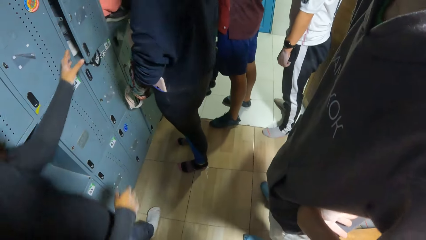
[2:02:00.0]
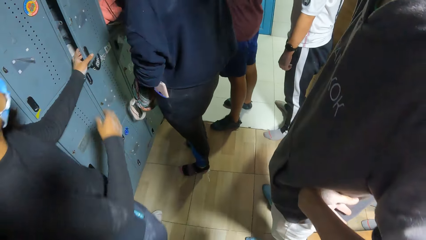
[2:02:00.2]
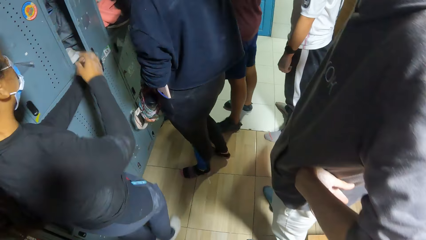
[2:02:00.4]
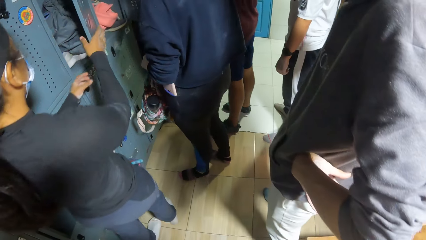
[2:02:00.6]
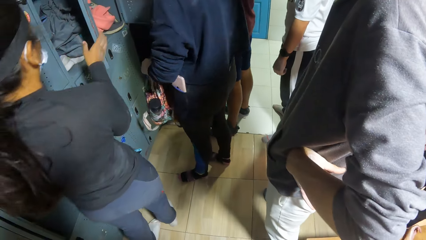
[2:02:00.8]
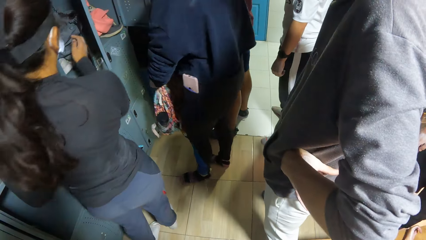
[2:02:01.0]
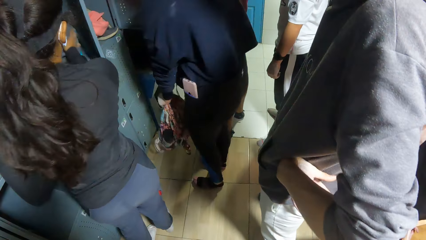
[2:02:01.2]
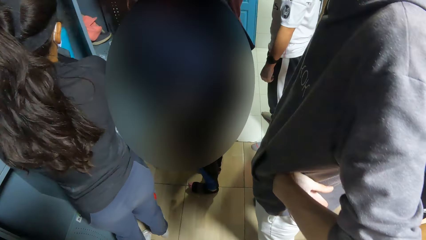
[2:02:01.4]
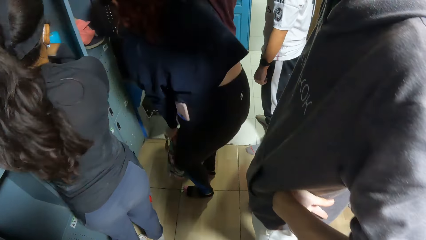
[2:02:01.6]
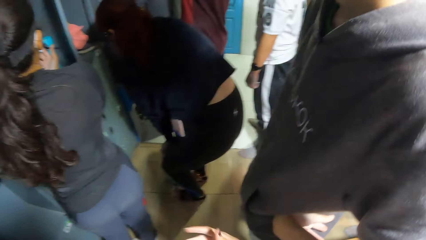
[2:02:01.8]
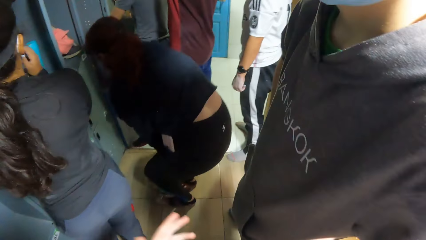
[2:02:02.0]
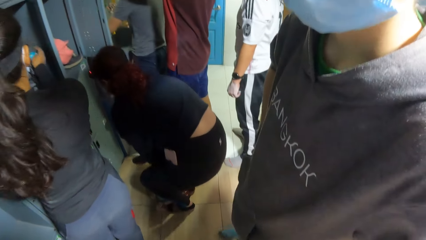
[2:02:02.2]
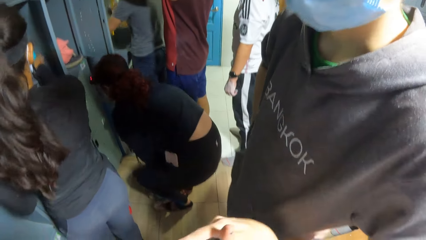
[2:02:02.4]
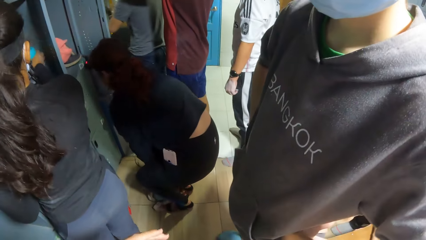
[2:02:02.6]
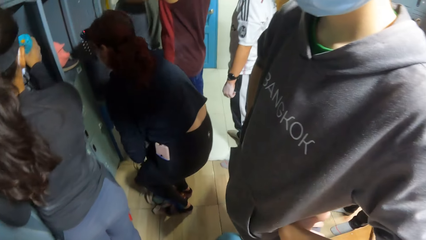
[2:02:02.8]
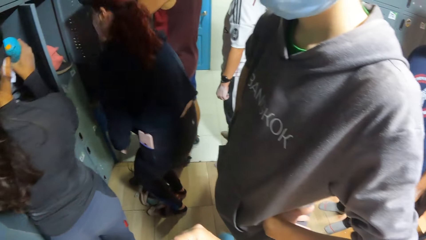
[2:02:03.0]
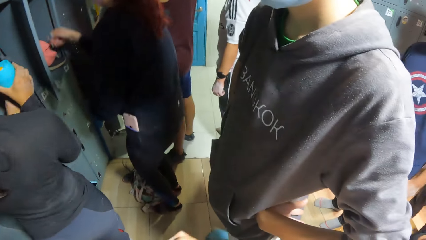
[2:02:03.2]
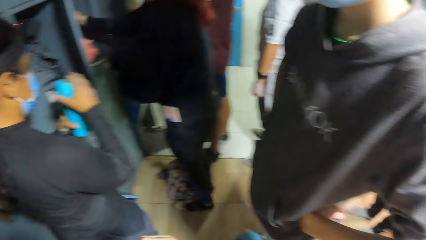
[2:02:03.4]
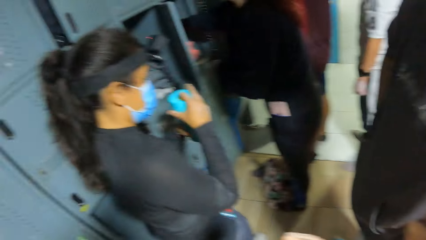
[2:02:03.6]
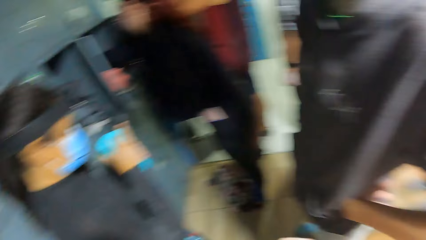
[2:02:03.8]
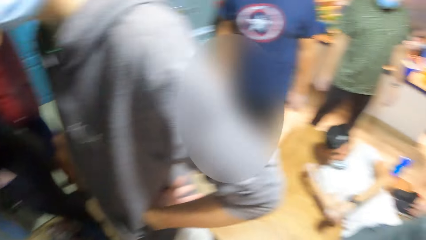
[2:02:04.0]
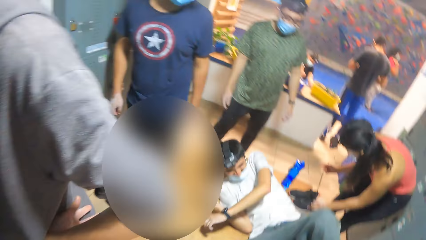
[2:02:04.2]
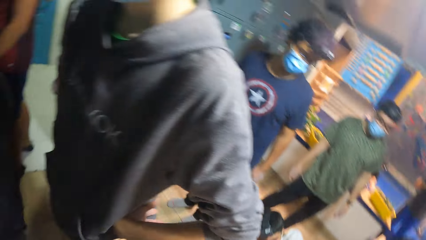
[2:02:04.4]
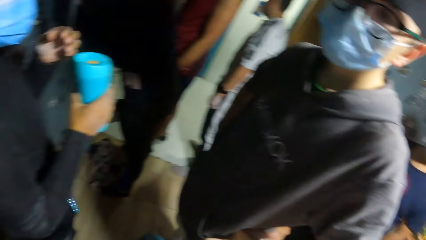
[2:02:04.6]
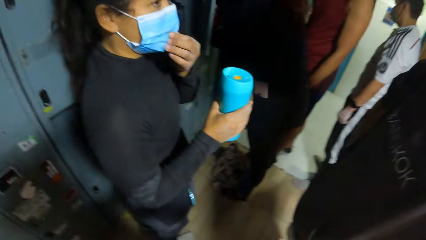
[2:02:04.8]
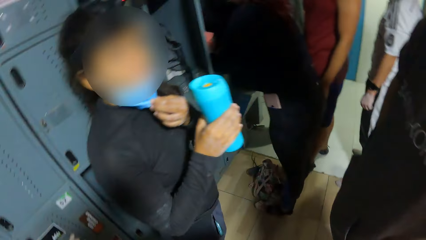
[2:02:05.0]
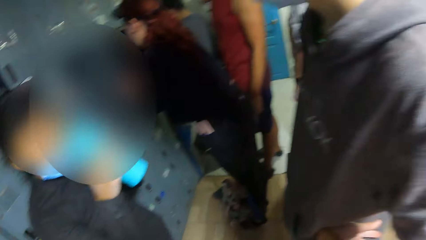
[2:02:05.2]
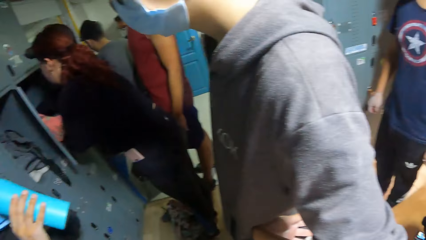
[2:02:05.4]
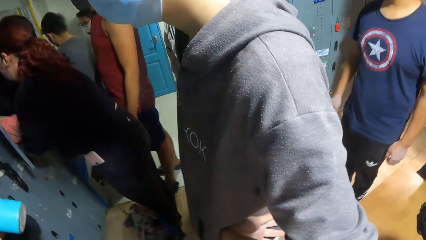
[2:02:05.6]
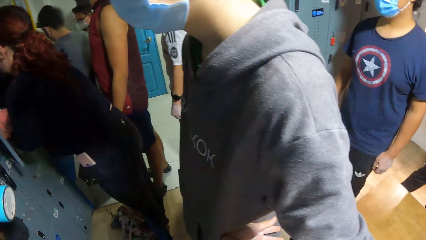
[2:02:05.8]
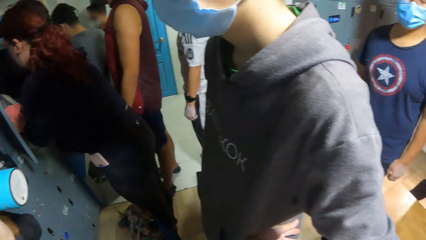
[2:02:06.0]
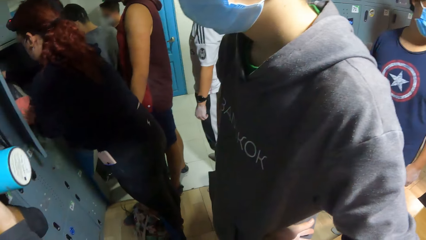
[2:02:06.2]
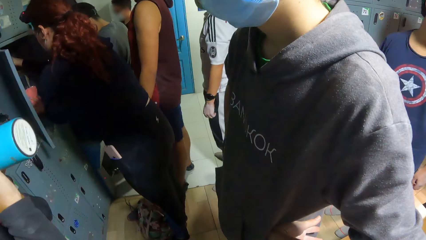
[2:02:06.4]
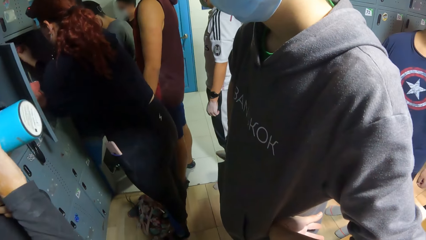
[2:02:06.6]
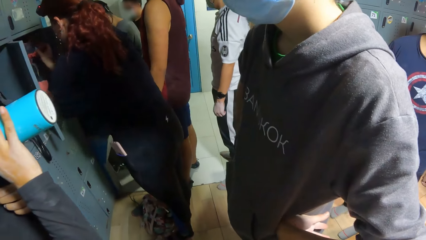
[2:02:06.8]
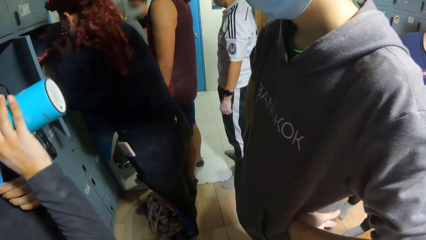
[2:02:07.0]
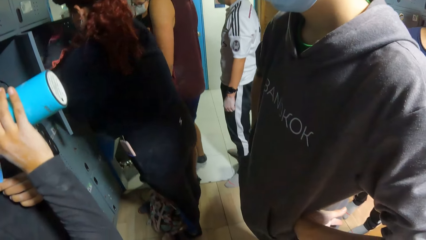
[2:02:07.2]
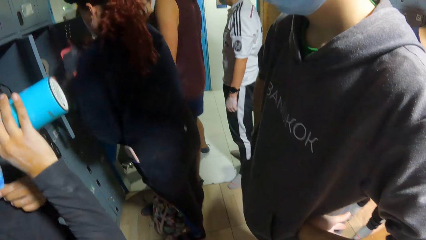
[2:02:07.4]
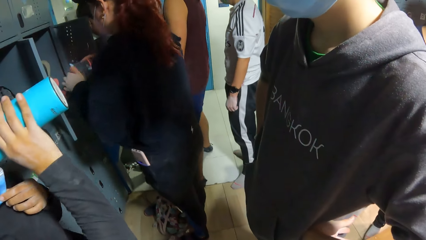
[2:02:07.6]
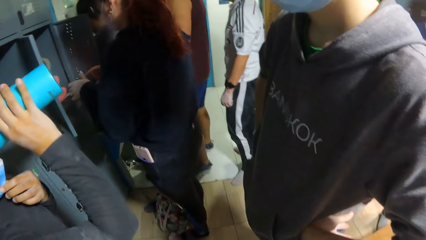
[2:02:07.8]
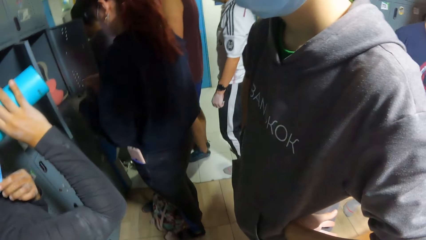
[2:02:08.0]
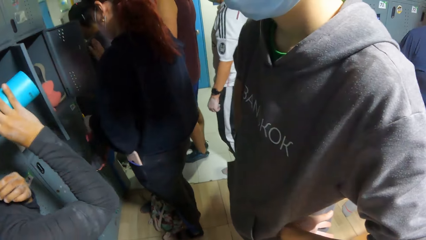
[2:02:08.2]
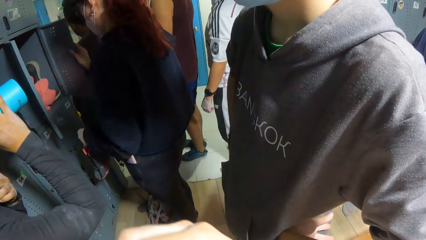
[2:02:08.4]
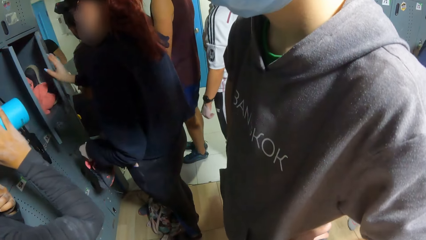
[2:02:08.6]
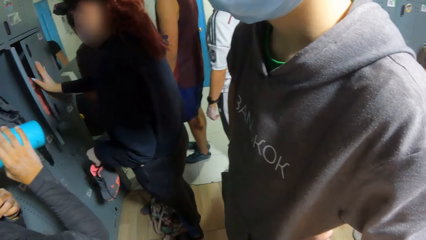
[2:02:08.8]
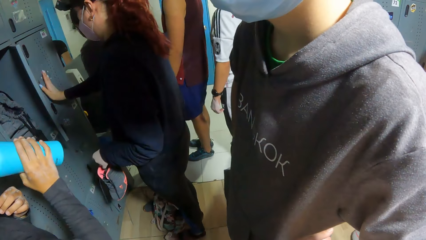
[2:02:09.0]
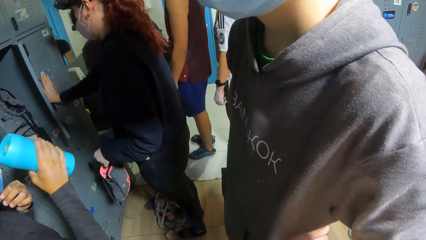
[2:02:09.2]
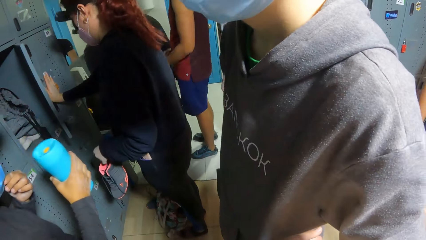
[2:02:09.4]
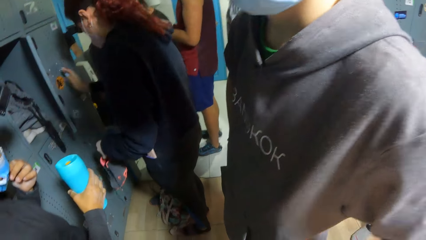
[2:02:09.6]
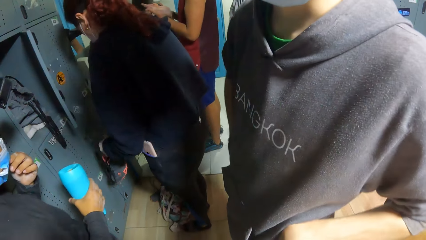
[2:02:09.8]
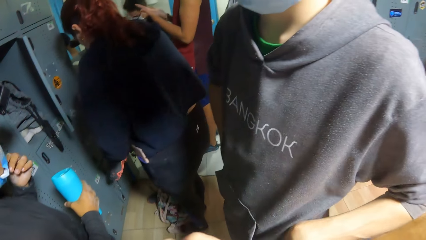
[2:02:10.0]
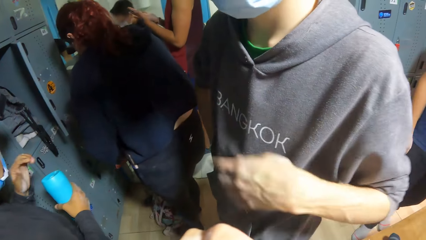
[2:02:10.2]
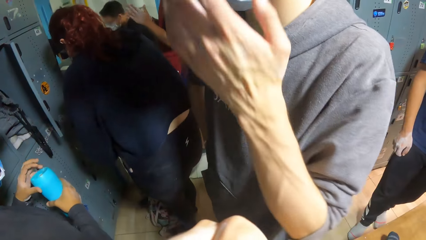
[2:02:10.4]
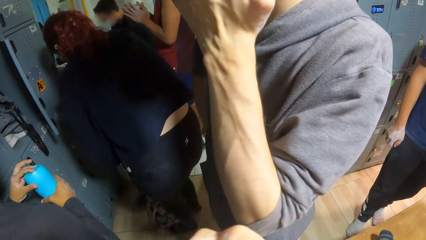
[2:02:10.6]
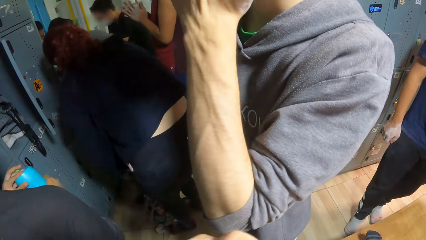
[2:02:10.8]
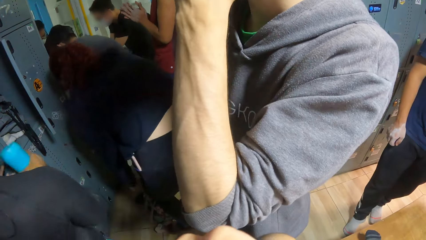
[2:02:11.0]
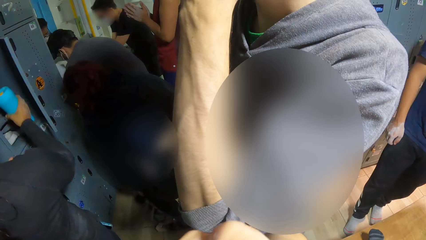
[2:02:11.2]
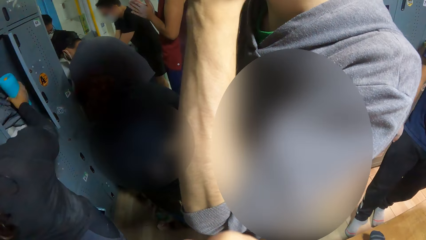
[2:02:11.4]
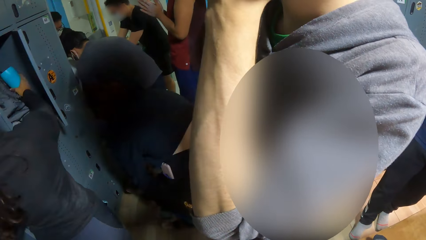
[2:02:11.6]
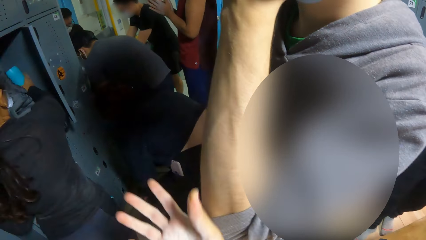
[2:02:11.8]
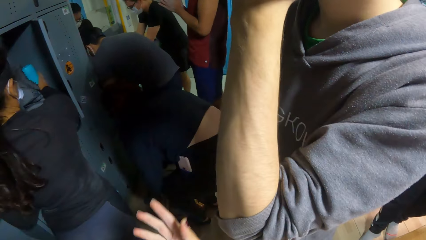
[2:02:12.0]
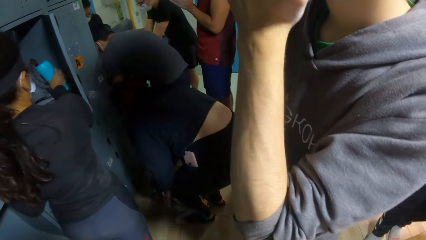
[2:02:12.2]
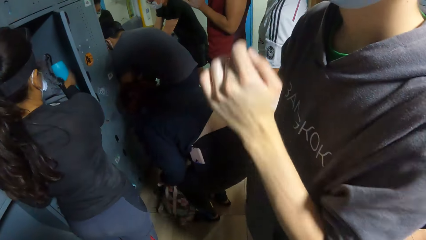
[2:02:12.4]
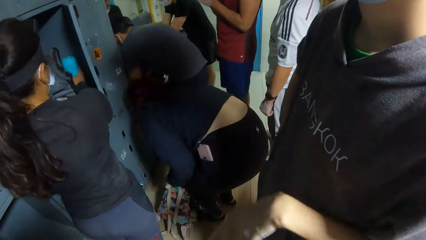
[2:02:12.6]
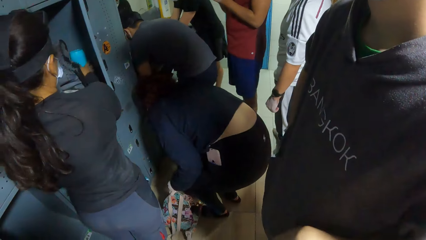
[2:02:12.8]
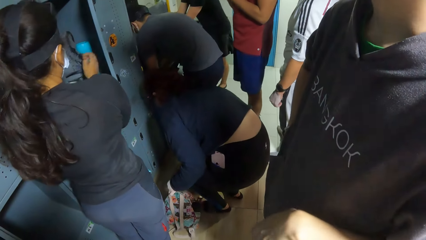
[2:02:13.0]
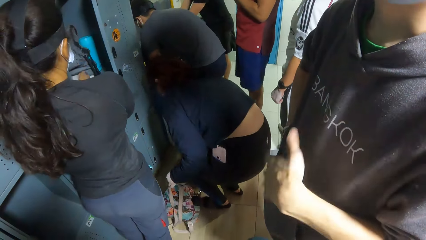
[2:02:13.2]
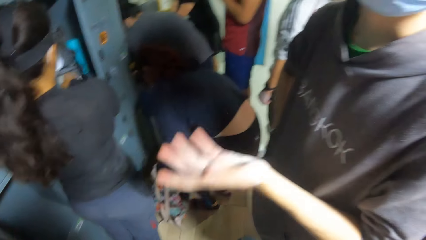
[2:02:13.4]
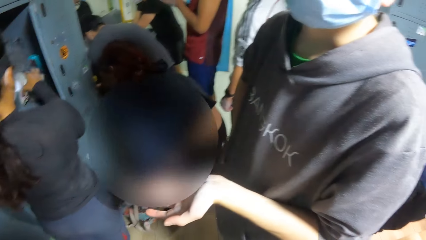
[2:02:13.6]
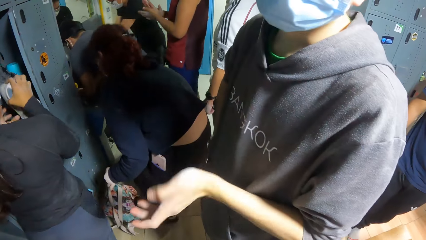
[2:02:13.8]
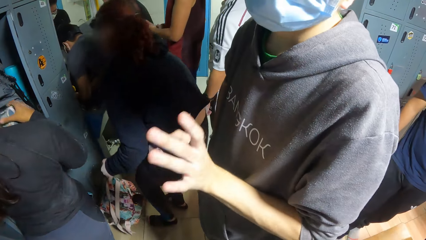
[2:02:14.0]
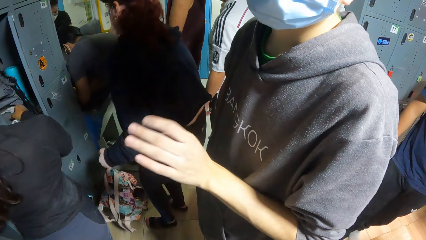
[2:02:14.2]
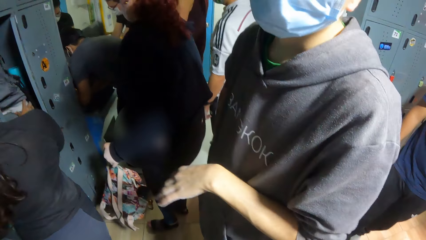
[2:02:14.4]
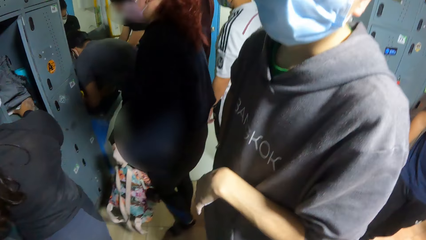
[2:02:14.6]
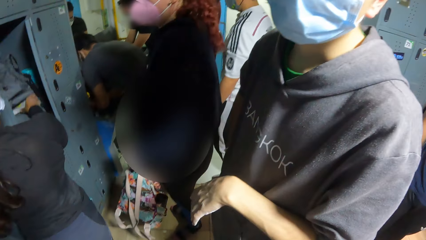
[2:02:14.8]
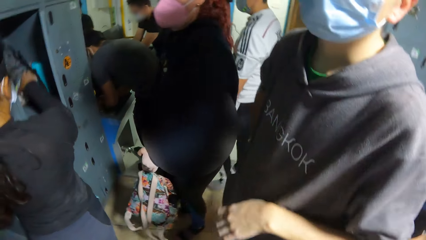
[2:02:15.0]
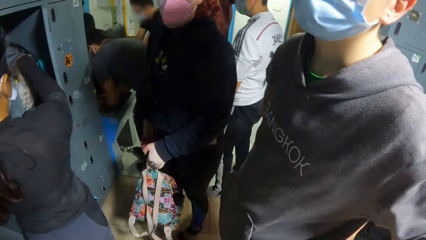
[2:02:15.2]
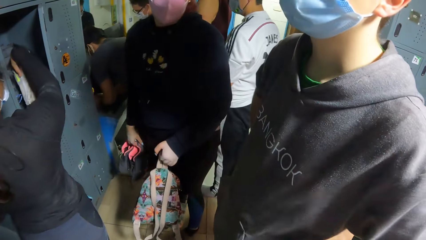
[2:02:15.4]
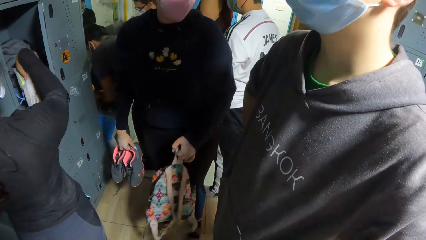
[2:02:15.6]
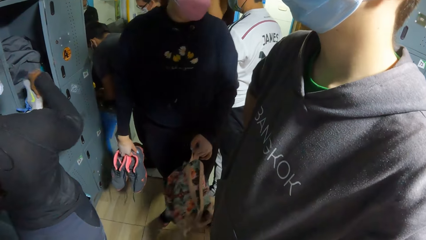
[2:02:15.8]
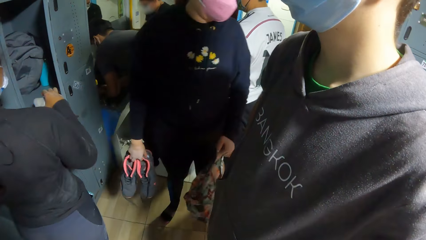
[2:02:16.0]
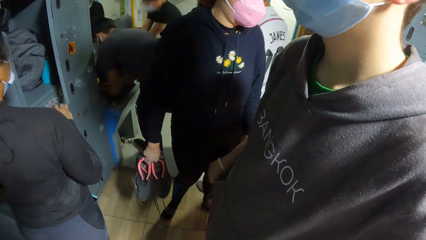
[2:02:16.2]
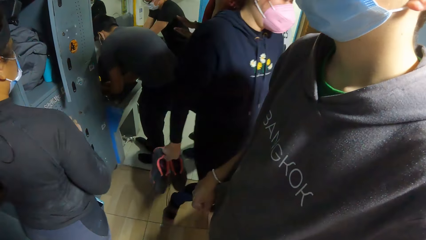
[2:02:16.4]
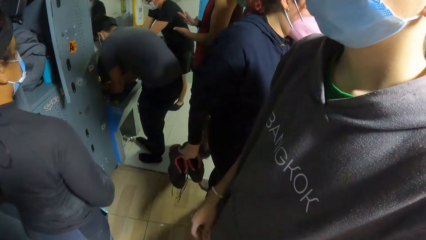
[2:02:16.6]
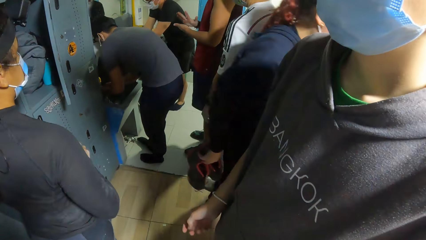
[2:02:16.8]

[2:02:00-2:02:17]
A woman picks up a shoe from the locker with her right hand. Another woman opens a locker with her left hand. The other woman holds the door of the locker with her right hand. The other woman dips her right hand into the locker. The first woman drops a bag in her left hand on the floor. The other woman brings a bottle from the locker with her right hand. The first woman drops the shoe in her right hand on the floor. The other woman holds the bottle with both hands. The first woman puts her right hand into the locker. The other woman adjusts a mask on her face with her left hand. The other woman drinks from the bottle in her right hand. The first woman brings out a shoe from the locker with her right hand. The first woman passes the shoe in her right hand to her left hand. The first woman closes the locker with her right hand. A man claps his hands together. Another man scratches his head with his left hand. The other woman drops the bottle in her right hand in the locker. The first woman picks up the bag from the floor with her left hand. A third man washes his hands in a sink. The first woman picks up the shoe from the floor with her right hand. The other woman brings out a shoe from the locker with her right hand. The second man makes a gesture with his left hand. The other woman holds the shoe with both hands. The other woman brings out a shoe from the locker with her right hand. The first woman walks away from the locker.
